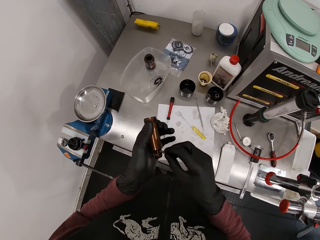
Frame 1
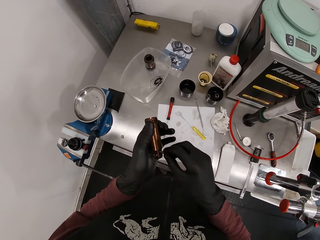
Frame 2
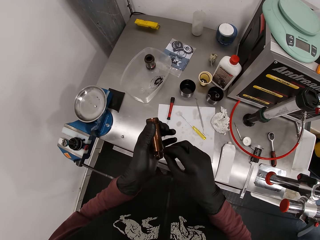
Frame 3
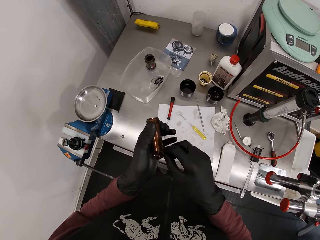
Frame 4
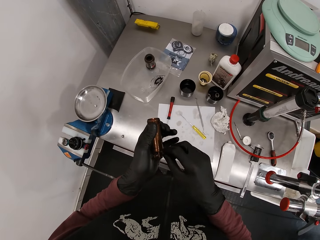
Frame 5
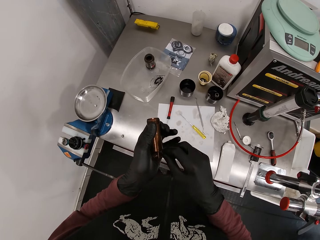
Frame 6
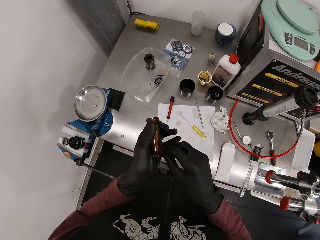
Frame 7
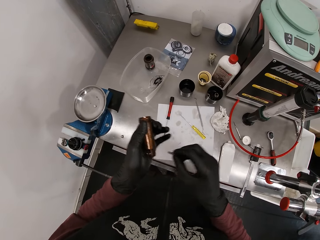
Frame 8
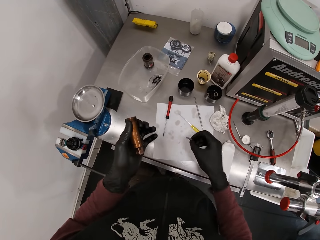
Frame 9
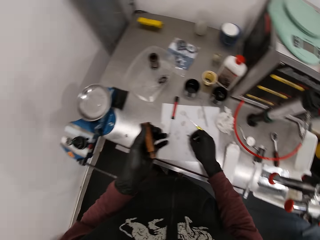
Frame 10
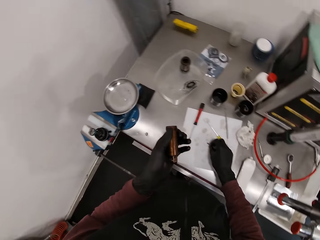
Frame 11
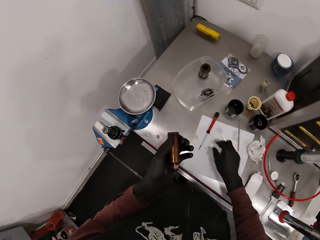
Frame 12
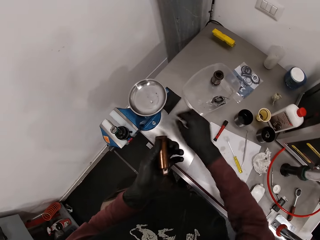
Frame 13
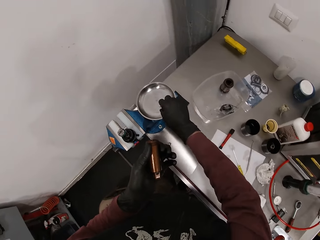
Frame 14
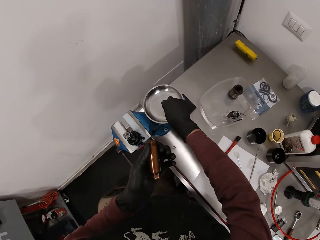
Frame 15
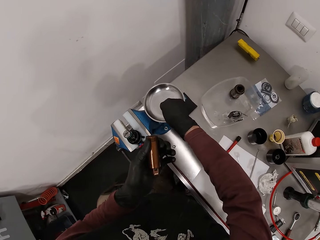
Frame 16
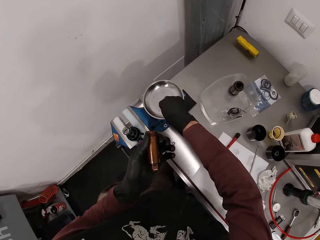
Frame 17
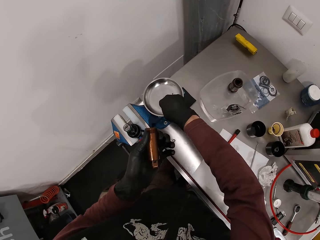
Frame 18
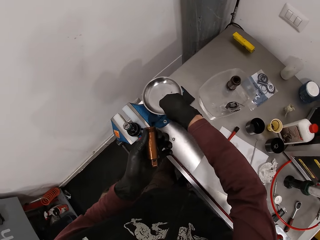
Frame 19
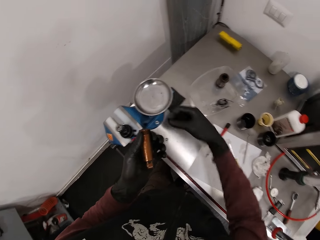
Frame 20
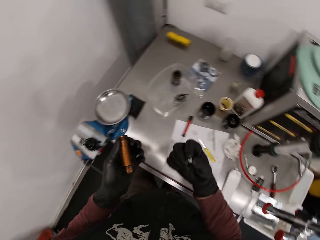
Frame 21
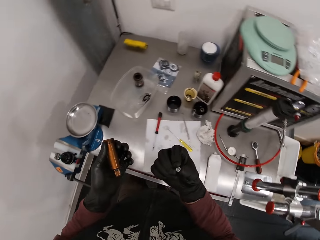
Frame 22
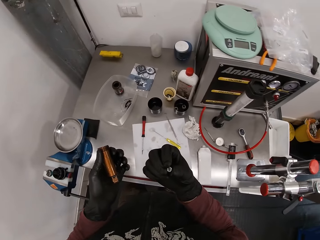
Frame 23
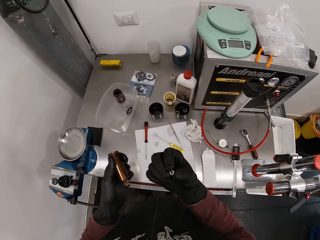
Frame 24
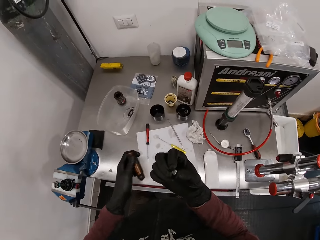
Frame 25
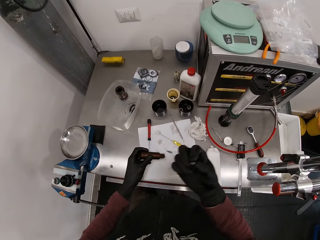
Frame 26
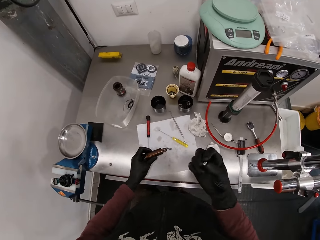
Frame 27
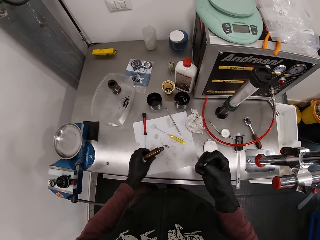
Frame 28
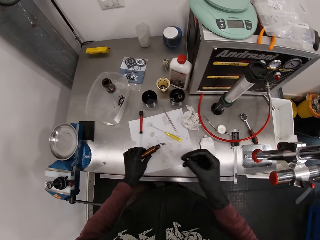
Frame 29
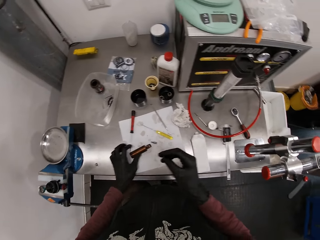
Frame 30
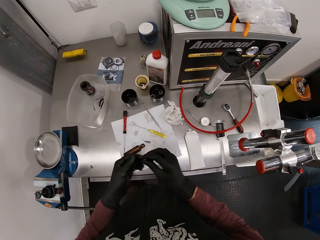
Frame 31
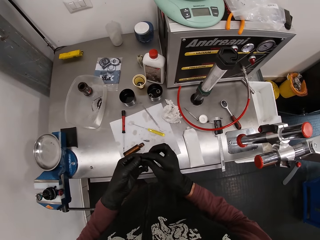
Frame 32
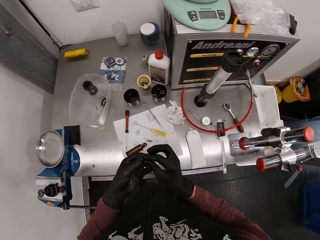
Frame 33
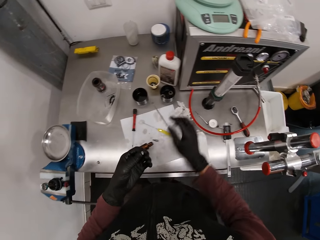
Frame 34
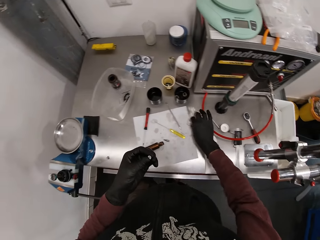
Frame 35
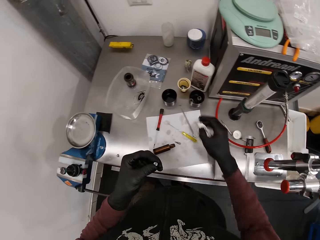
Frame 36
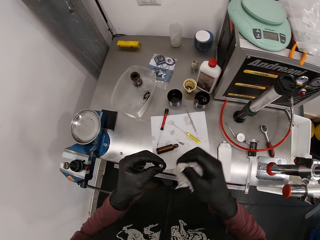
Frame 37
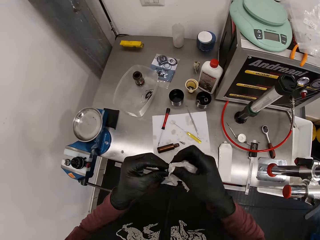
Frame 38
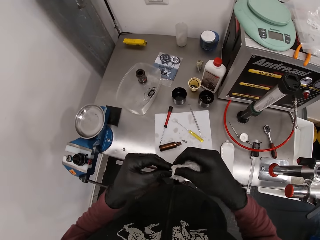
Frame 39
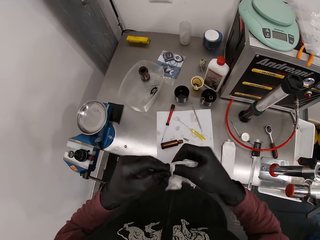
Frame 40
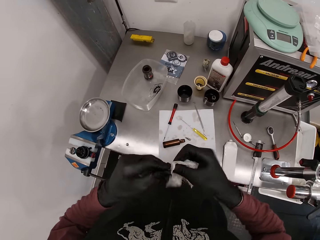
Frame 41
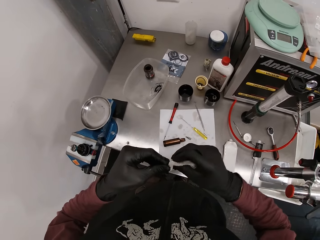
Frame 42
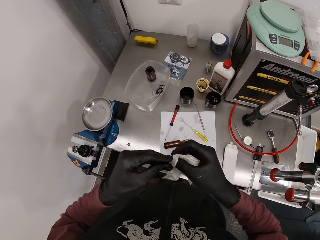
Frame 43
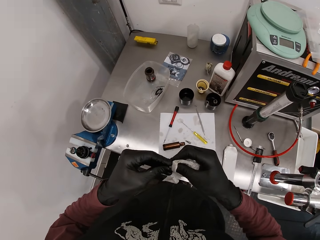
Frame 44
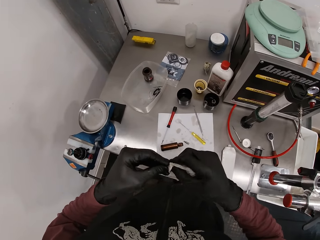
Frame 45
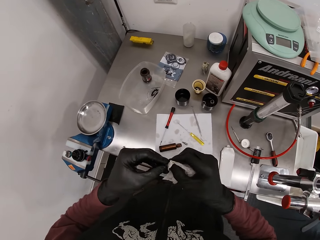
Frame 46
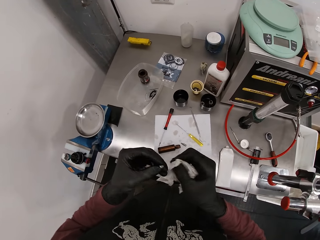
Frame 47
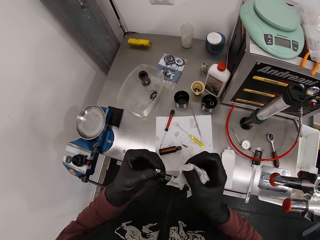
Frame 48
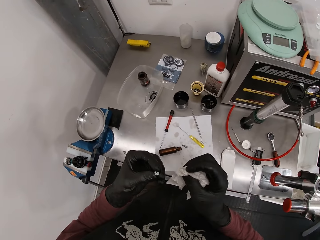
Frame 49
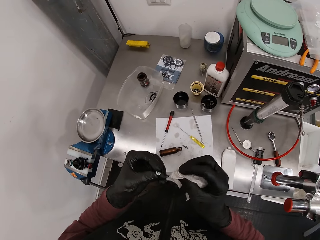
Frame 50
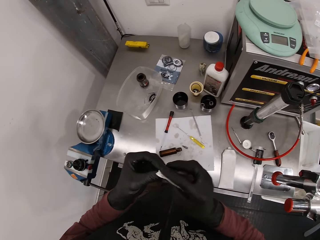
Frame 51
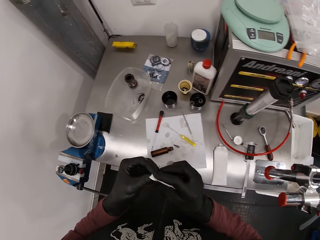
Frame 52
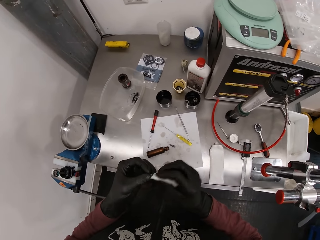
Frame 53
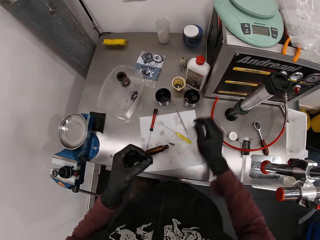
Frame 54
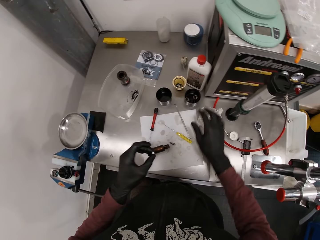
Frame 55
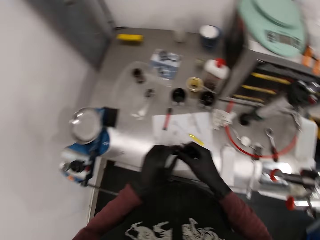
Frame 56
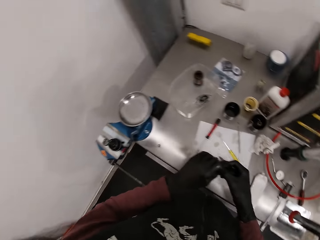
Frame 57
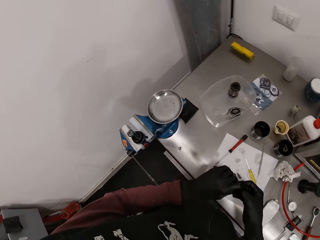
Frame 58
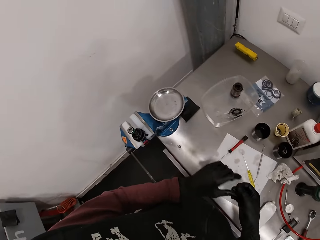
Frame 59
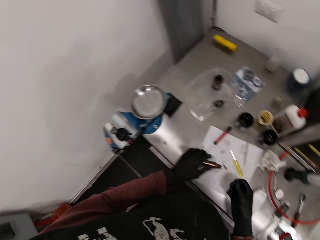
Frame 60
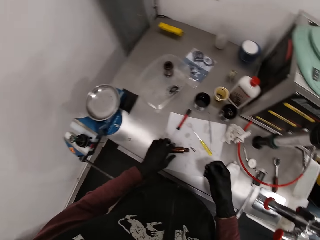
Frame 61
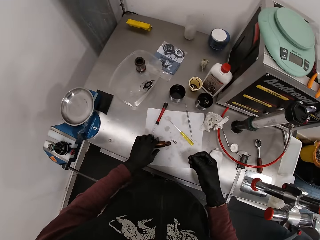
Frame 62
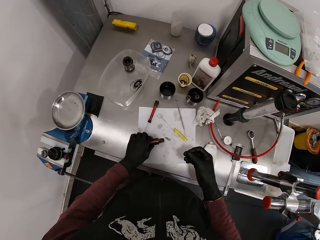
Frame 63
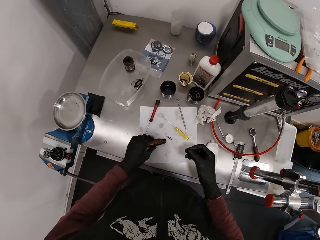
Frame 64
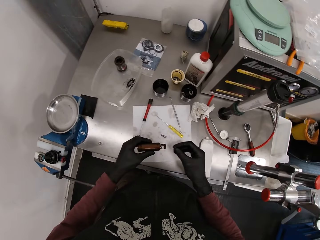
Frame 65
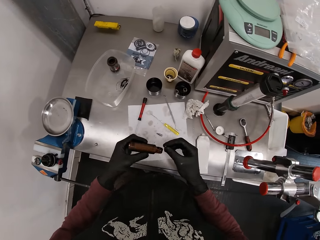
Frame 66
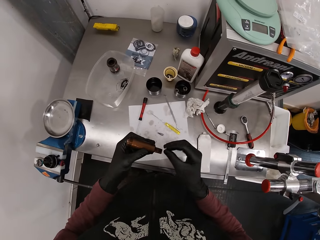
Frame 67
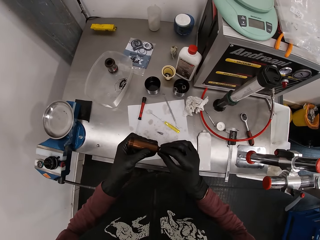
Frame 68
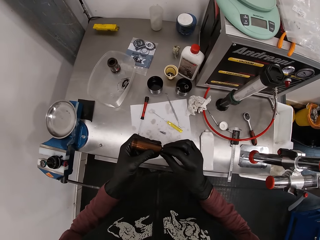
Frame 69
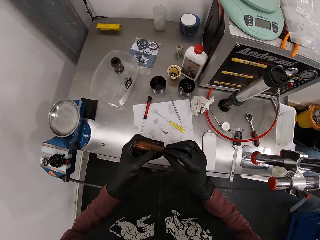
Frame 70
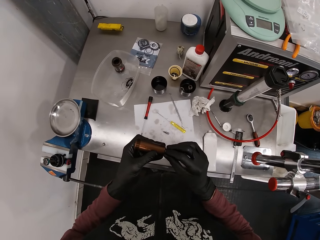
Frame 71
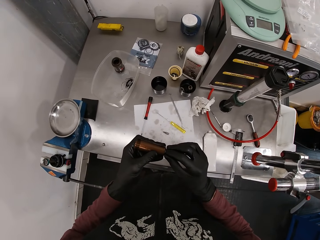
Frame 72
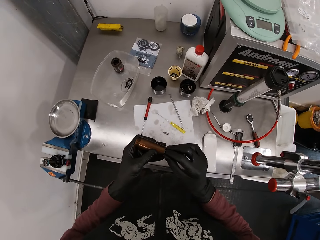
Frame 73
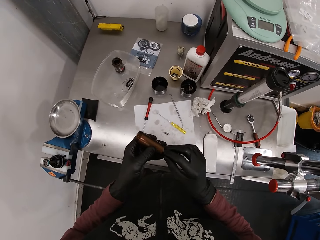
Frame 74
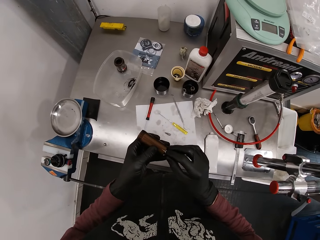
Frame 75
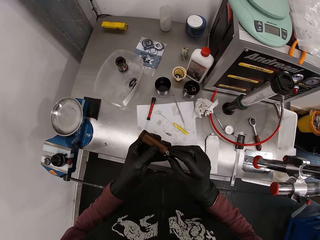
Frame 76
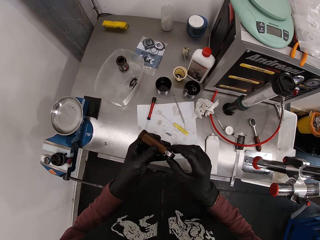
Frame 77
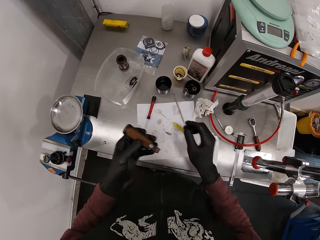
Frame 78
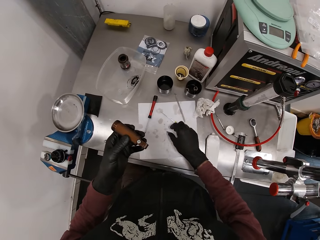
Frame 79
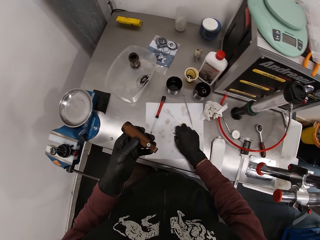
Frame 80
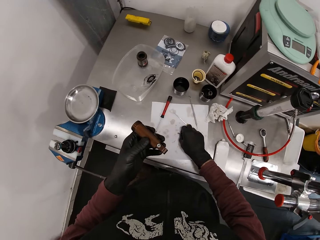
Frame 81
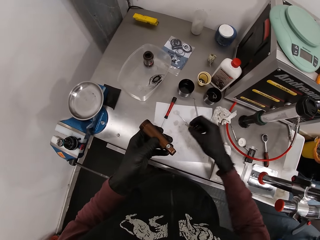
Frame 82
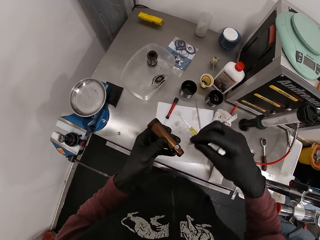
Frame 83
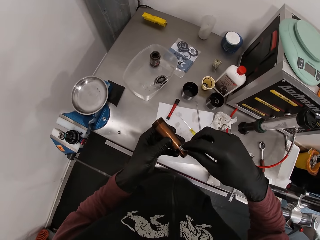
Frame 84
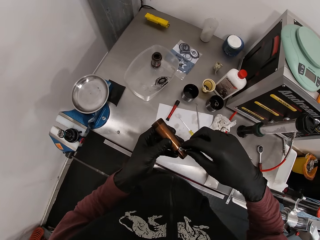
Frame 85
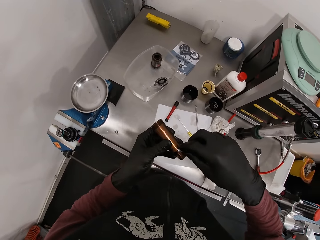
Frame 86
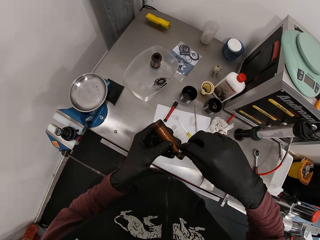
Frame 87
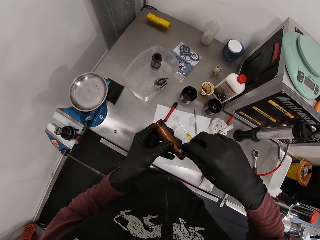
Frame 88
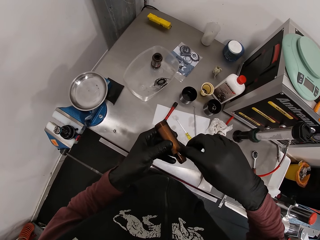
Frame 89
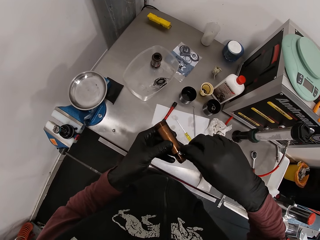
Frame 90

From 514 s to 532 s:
The camera wearer puts the hexagon socket screwdriver on the metal hose with his right hand. He fixes the nut on the tin. He places the hexagon socket screwdriver on the table with his right hand. He puts the screw on the table. He picks up the screw from a bench vice with his right hand. He places the metal hose on the table with his left hand. He transfers the screw from his right hand to his left hand. He puts the nut on the table. He takes the tissue from the table with his right hand. He cleans the screw with the tissue in his right hand. He throws the tissue in his right hand on the table. He transfers the screw from his left hand to his right hand. He picks up the metal hose from the table with his left hand. He puts the screw on the metal hose with his right hand. He fixes the tin. He picks up the screw. He takes the hexagon socket screwdriver from the table with his right hand. He tightens the screw on the metal hose with the hexagon socket screwdriver in his right hand.

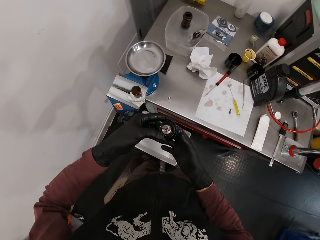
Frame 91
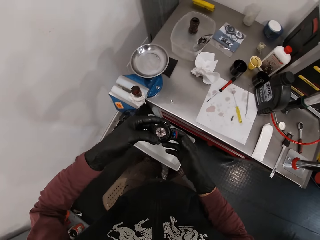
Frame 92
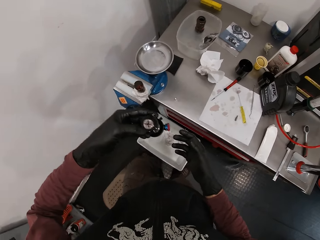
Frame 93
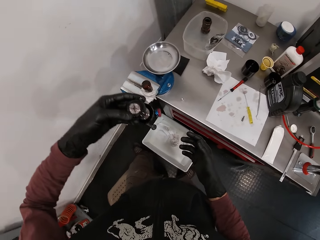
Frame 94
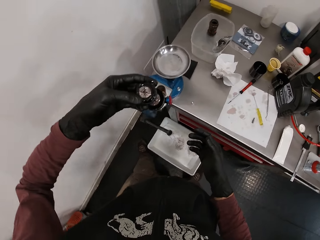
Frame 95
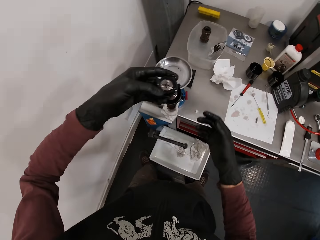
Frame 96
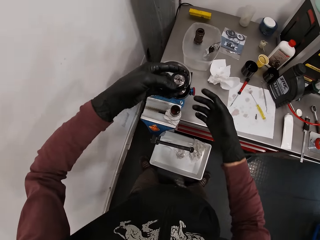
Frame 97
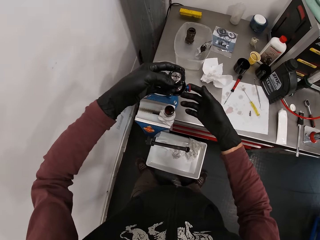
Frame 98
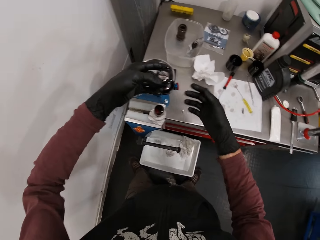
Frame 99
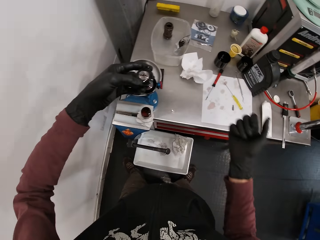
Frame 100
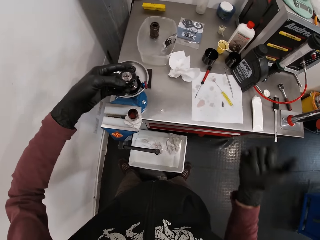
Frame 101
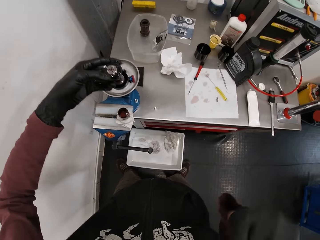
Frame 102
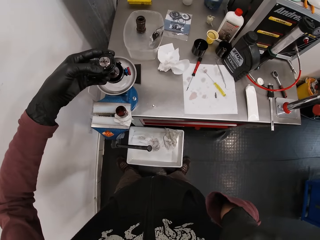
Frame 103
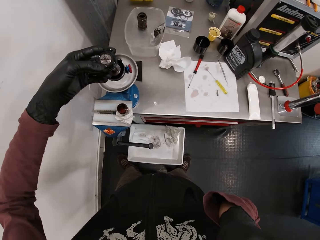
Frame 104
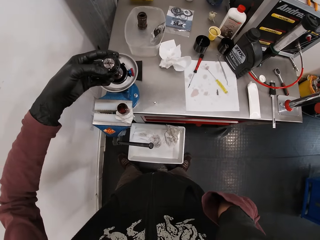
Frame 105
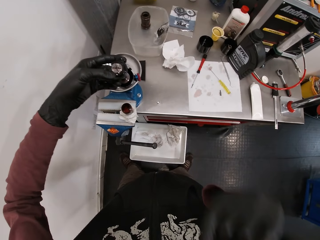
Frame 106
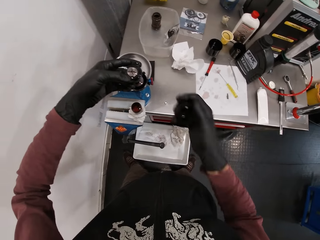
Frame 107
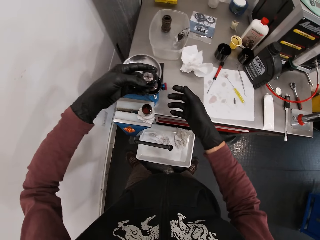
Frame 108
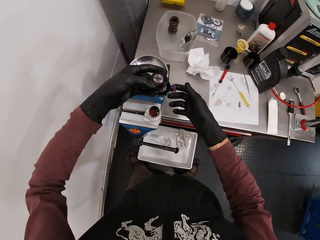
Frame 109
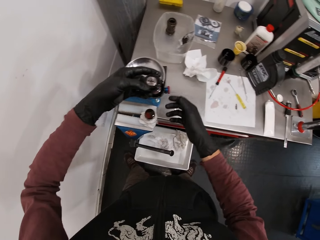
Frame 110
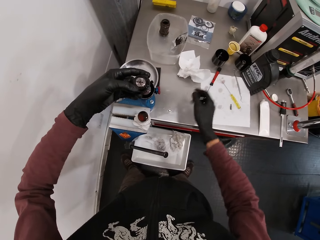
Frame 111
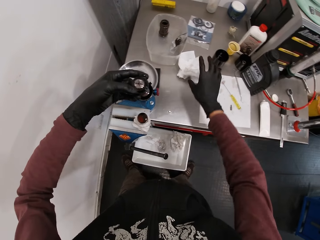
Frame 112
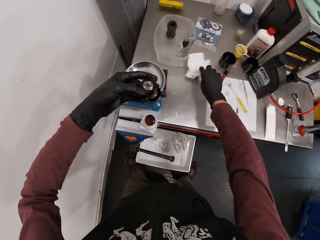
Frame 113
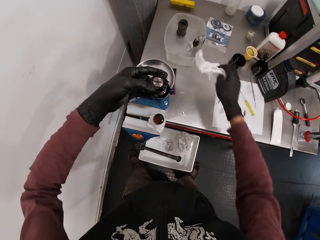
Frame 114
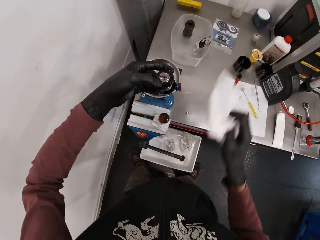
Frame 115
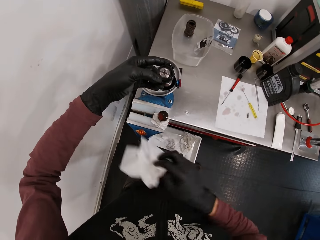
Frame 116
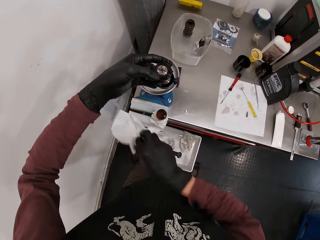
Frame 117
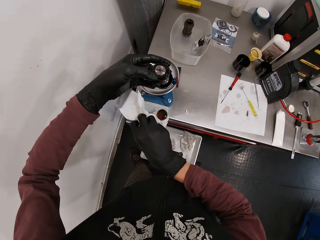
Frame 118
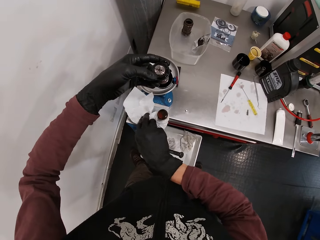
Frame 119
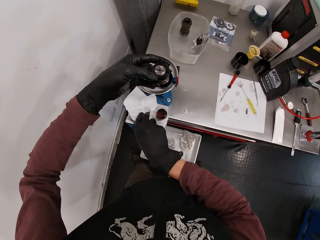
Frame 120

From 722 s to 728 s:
The camera wearer fixes the knob on the weighing scale. He touches his face with his right hand. He picks up the paper towel from the table with his right hand. He wipes the weighing scale with the paper towel.
